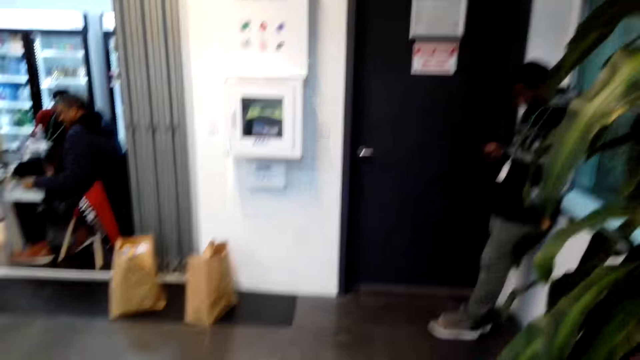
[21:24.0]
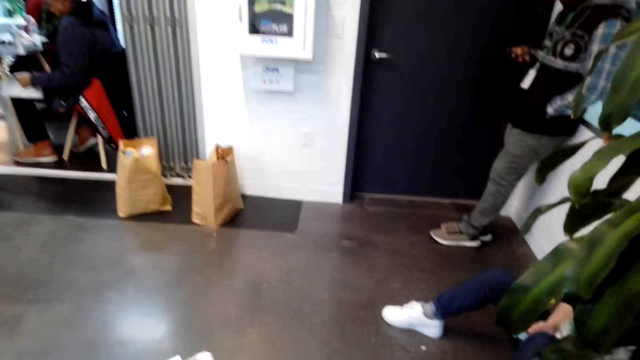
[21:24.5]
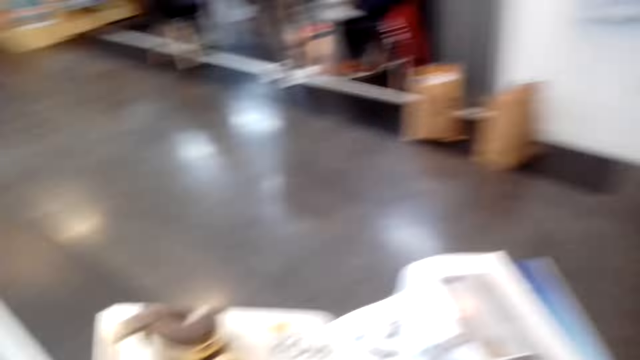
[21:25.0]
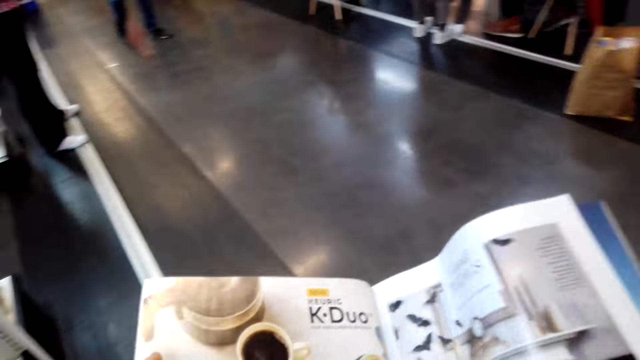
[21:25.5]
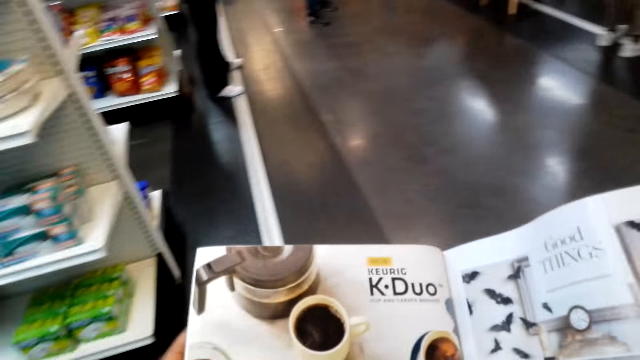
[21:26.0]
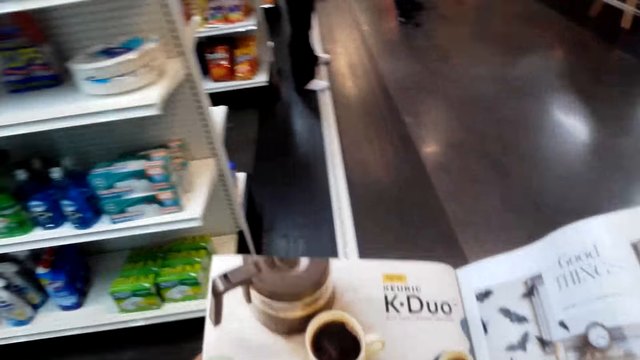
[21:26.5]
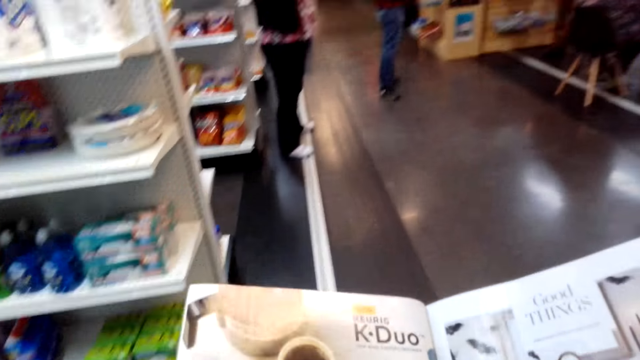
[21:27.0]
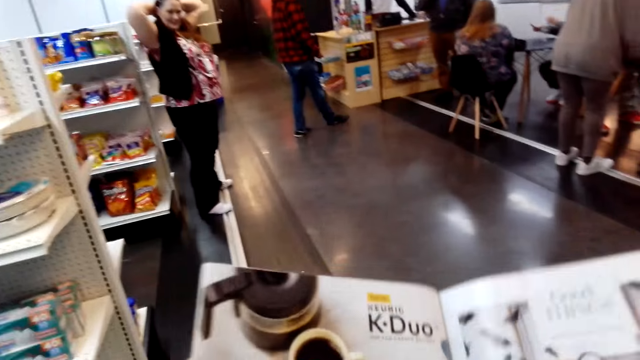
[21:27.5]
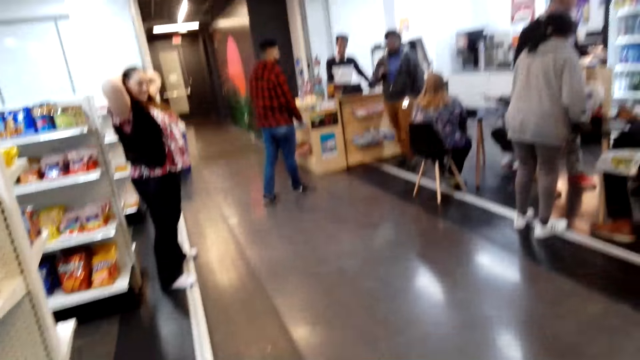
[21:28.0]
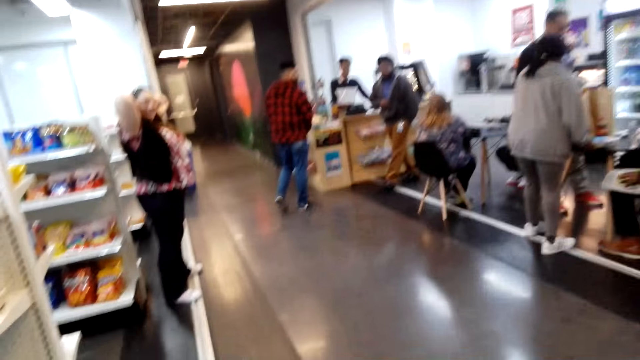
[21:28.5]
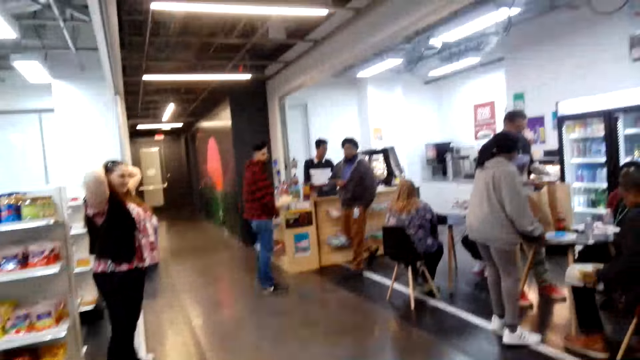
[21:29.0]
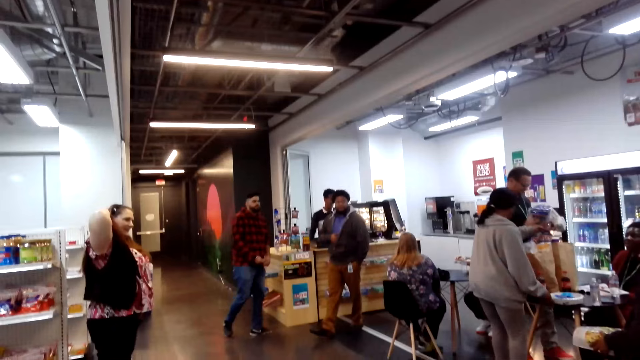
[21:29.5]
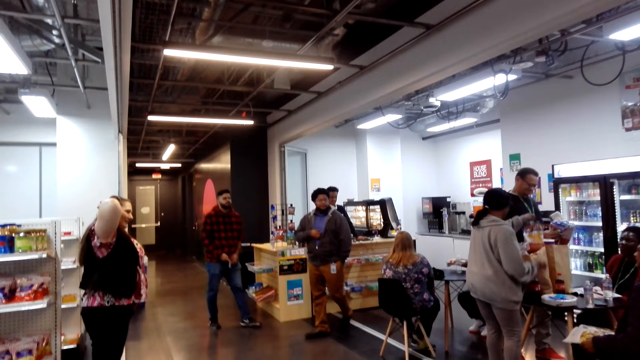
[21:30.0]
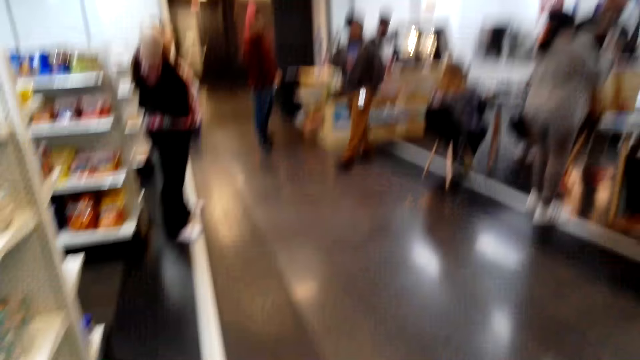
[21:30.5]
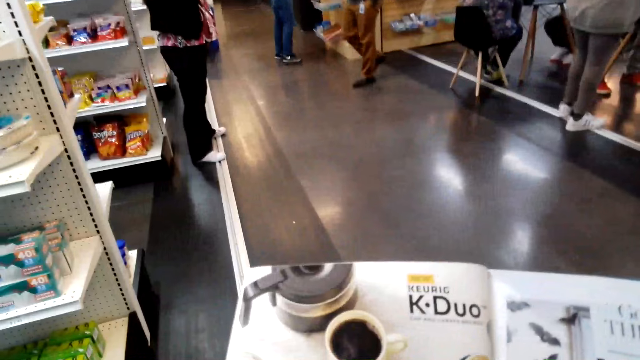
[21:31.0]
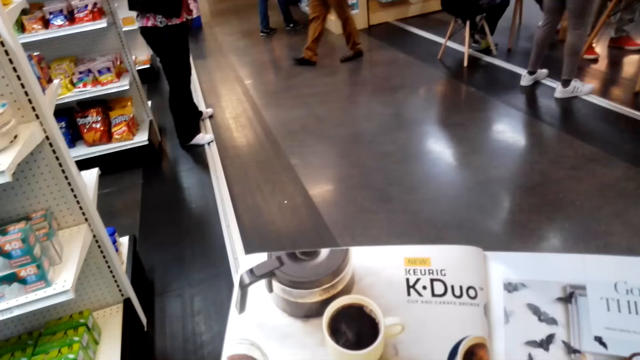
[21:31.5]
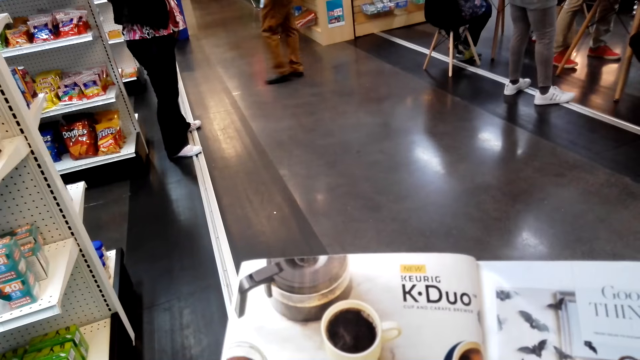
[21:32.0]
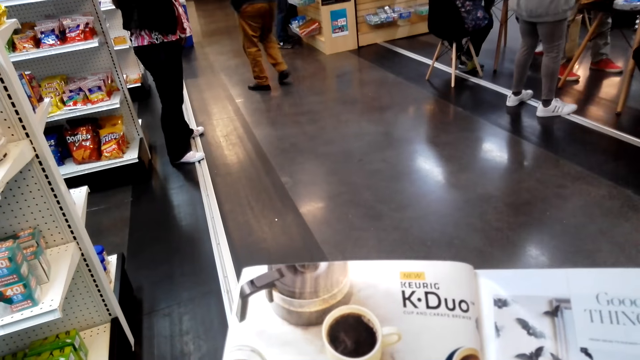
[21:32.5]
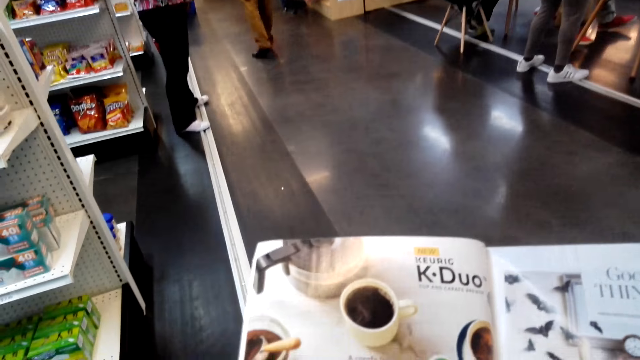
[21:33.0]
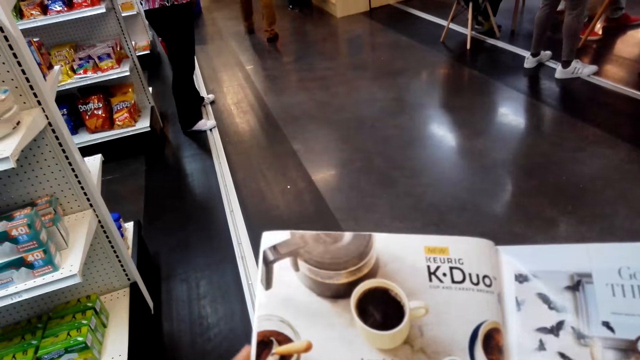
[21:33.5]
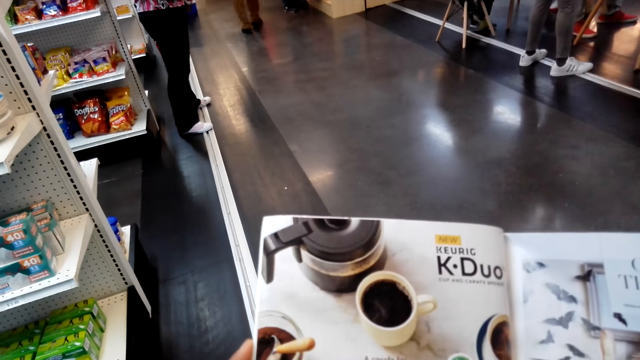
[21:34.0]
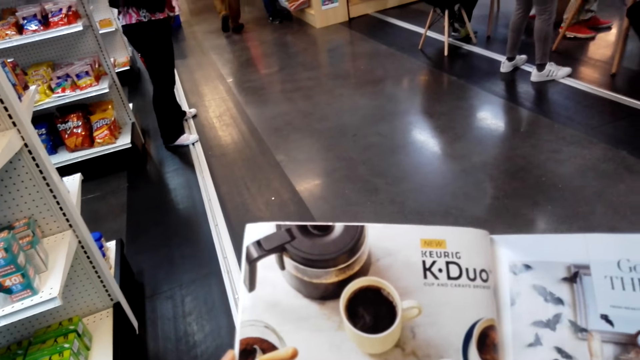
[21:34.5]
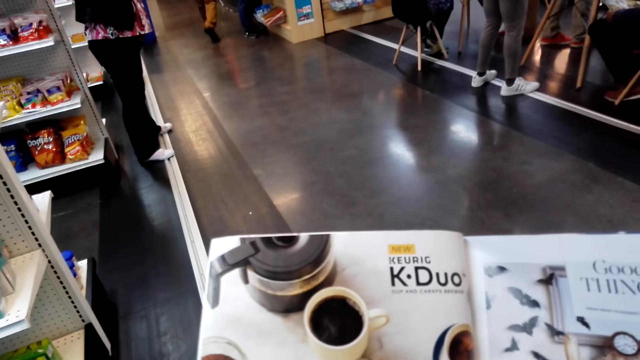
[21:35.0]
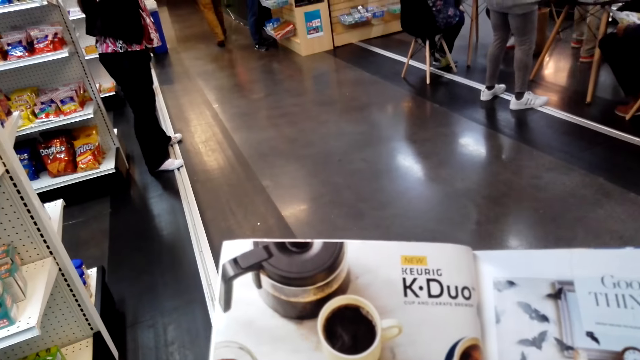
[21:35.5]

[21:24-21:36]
The camera wearer views the magazine. They look around in the supermarket. They view the magazine.

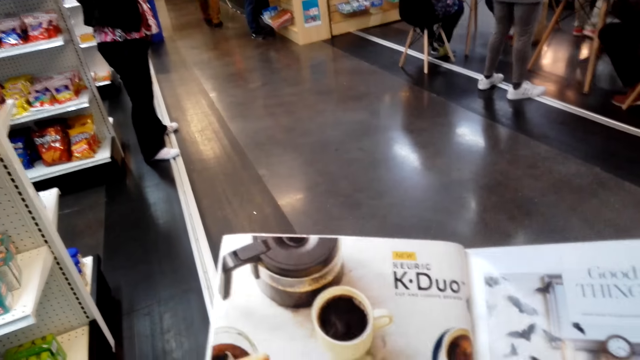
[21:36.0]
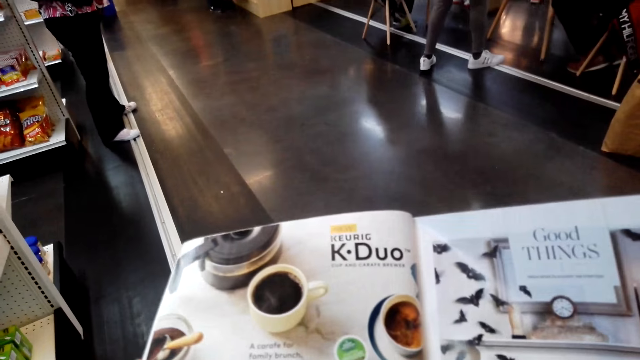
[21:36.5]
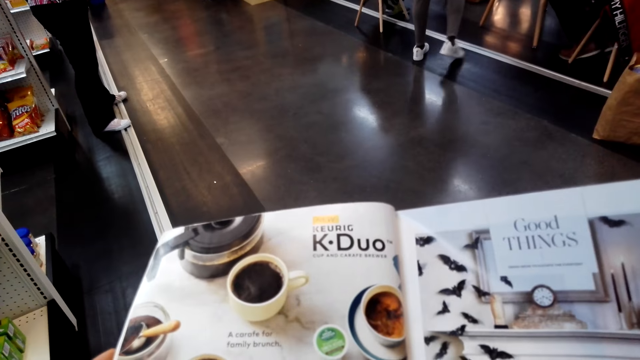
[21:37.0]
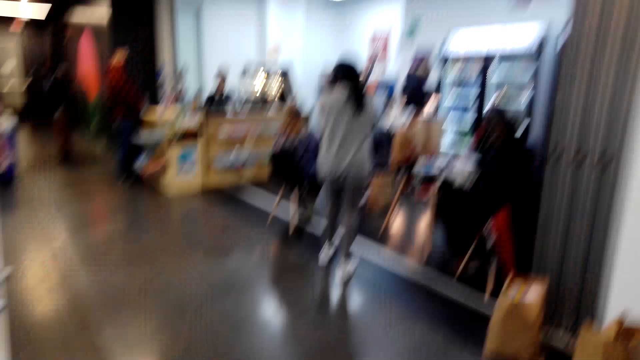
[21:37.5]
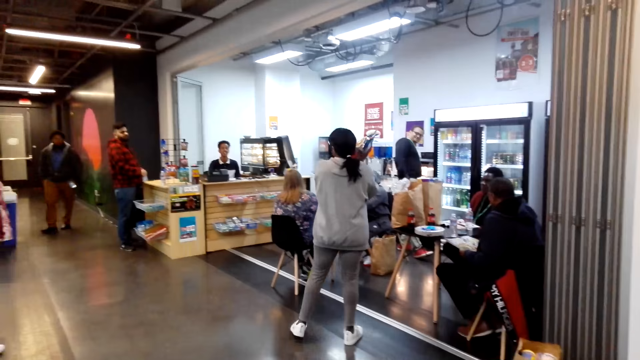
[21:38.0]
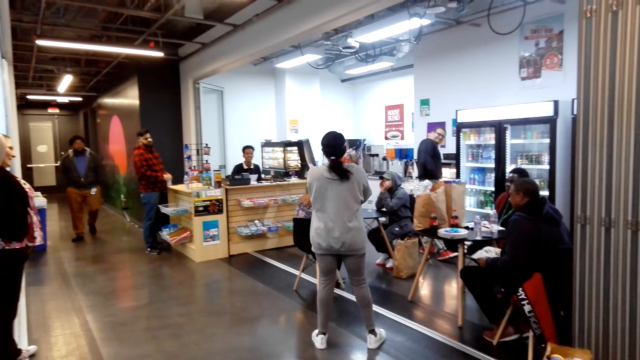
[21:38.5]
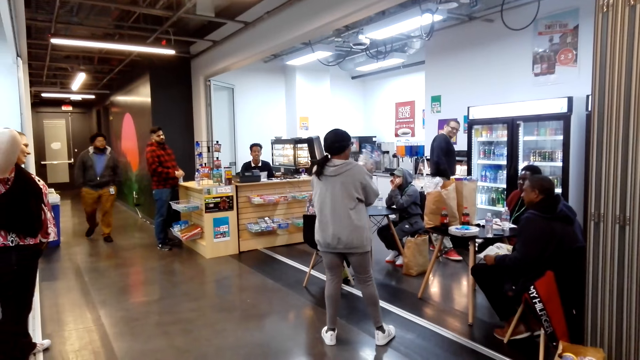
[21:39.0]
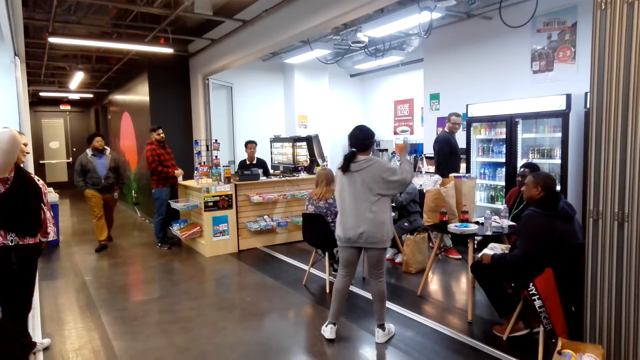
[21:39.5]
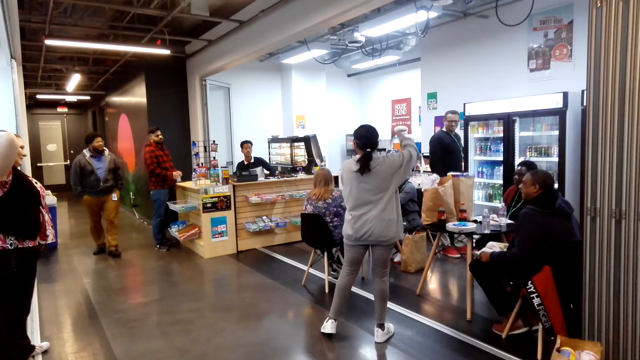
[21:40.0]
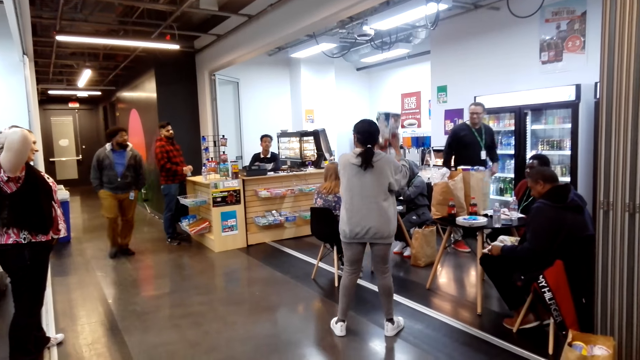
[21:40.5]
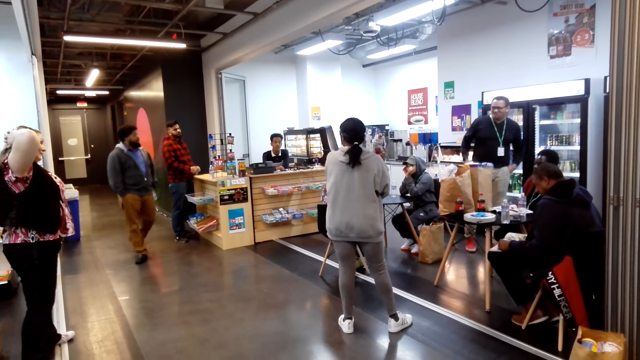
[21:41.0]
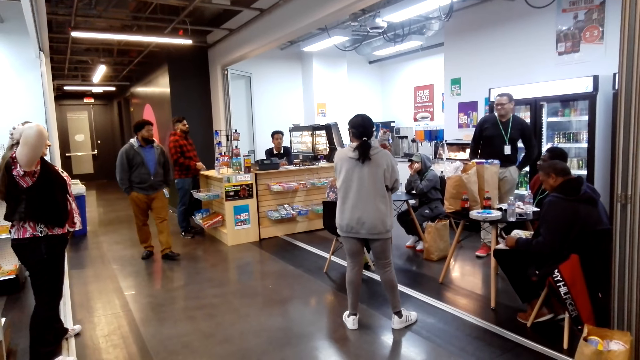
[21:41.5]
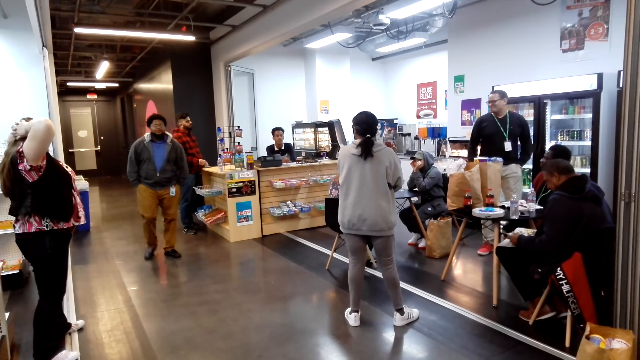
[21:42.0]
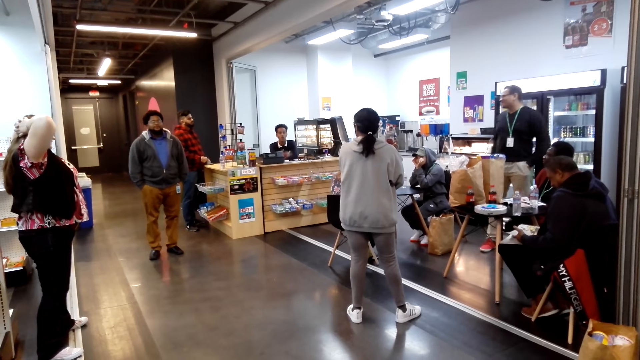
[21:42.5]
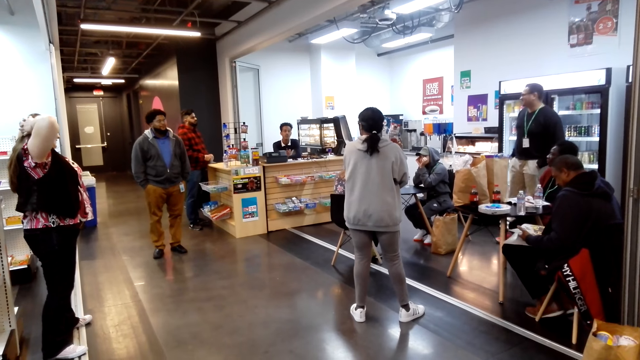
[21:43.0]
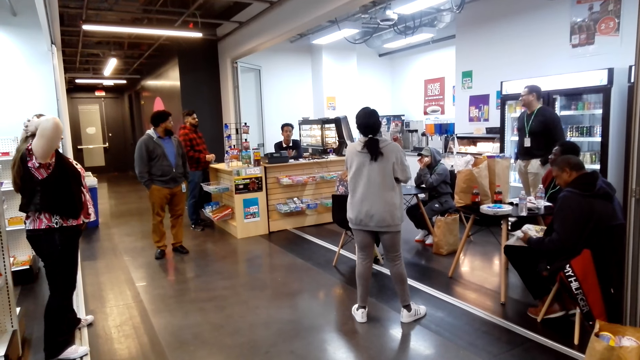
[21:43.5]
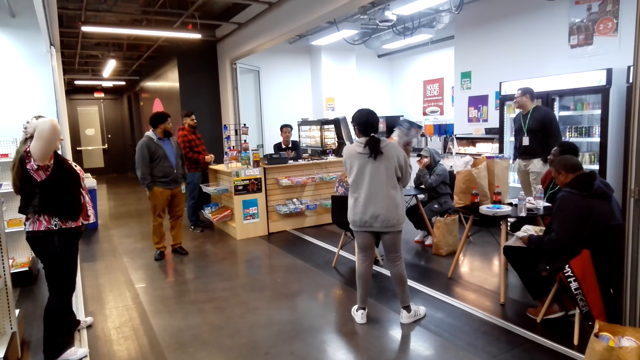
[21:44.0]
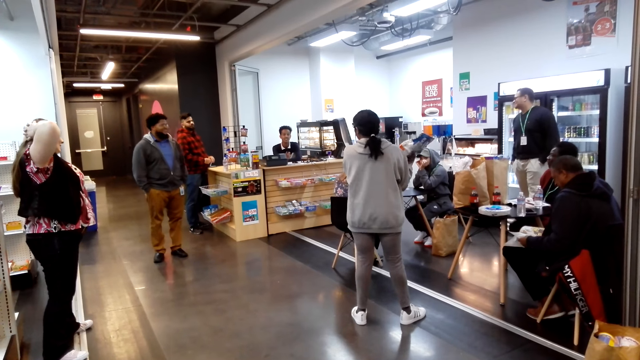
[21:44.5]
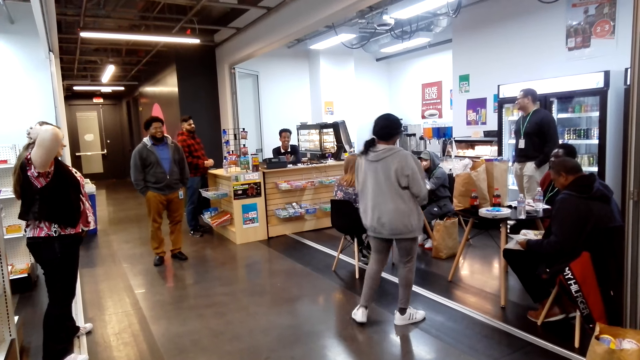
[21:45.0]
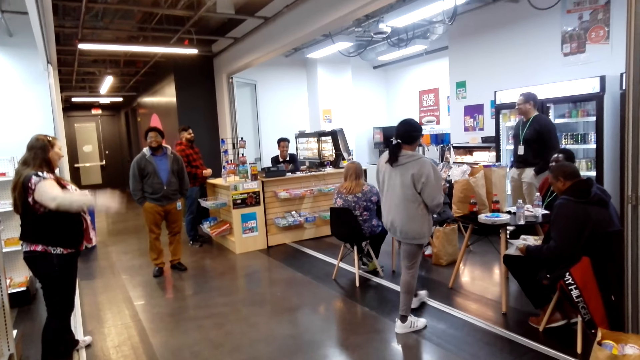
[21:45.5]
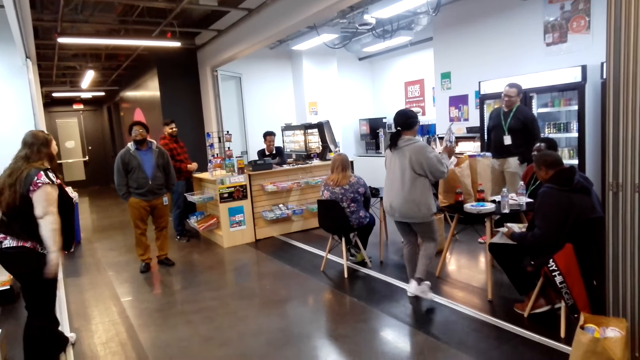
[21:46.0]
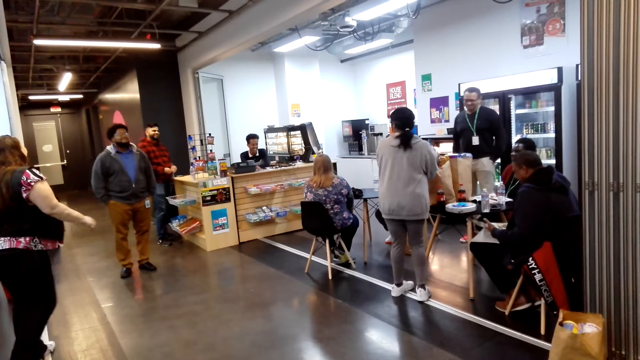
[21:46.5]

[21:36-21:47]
The camera wearer looks around in the supermarket.
